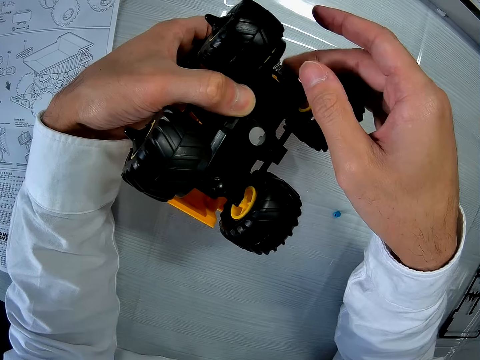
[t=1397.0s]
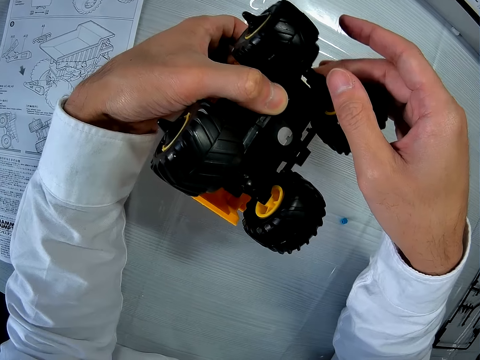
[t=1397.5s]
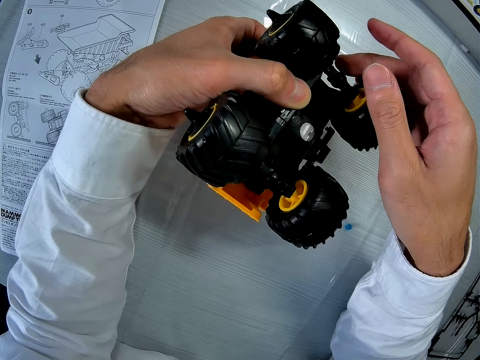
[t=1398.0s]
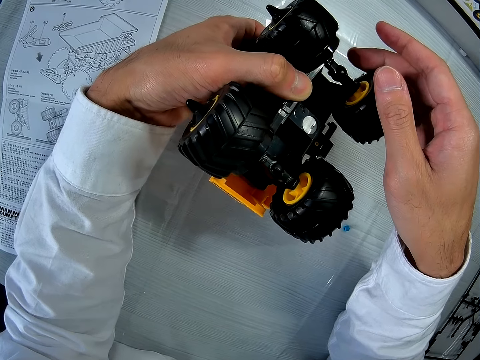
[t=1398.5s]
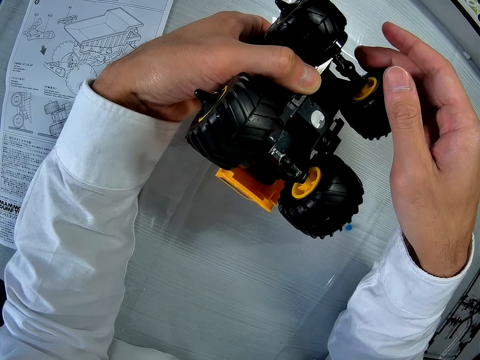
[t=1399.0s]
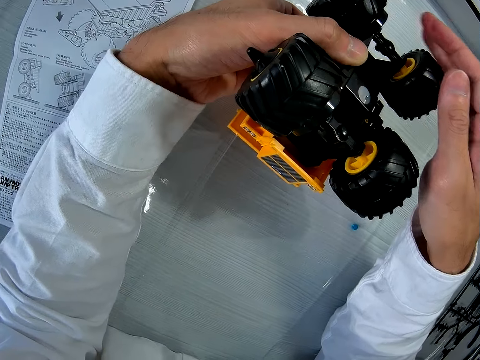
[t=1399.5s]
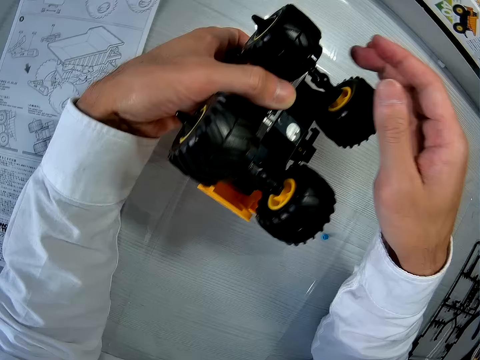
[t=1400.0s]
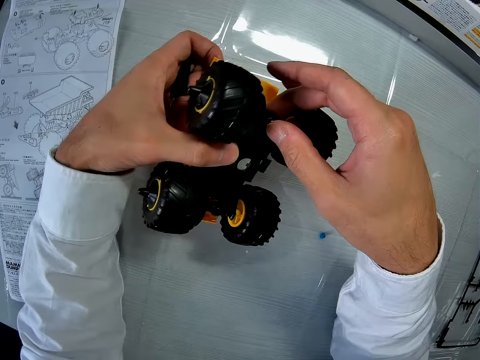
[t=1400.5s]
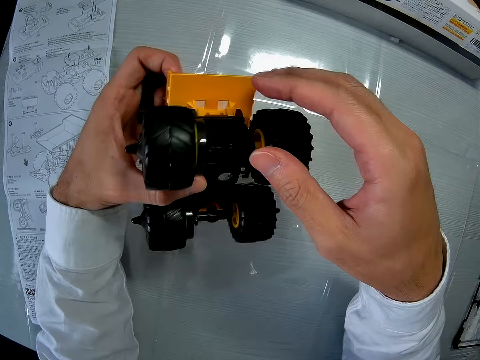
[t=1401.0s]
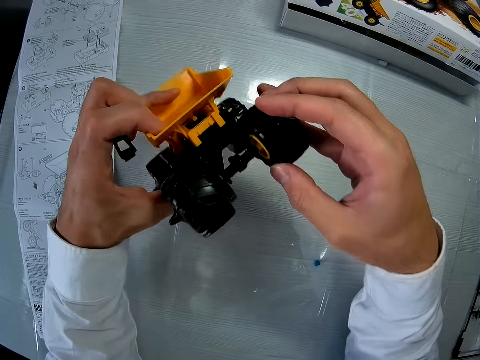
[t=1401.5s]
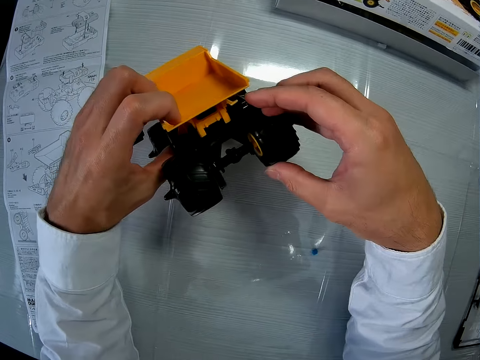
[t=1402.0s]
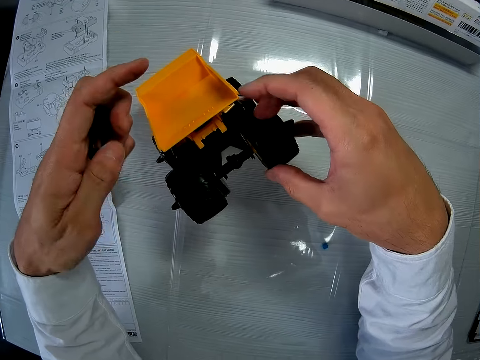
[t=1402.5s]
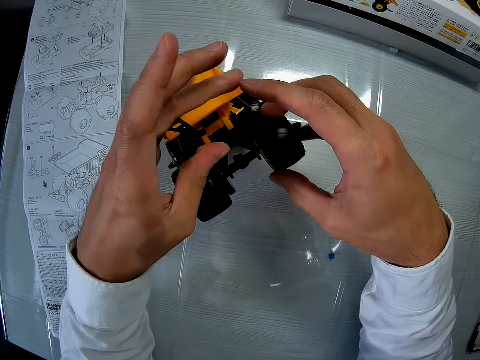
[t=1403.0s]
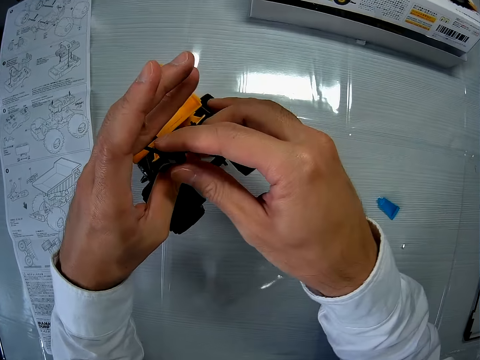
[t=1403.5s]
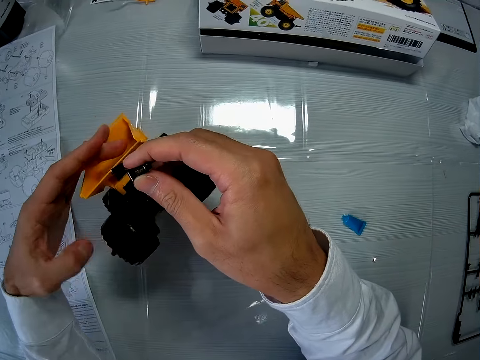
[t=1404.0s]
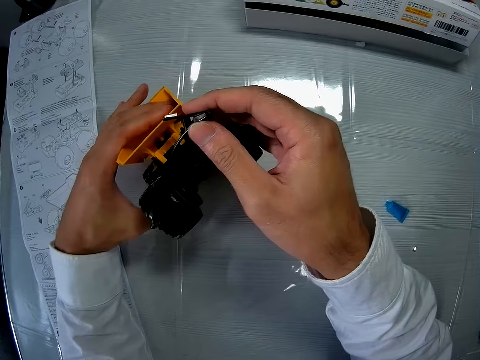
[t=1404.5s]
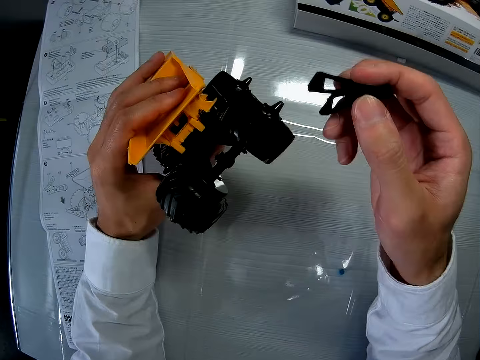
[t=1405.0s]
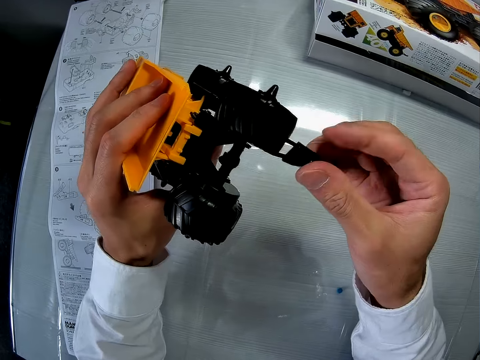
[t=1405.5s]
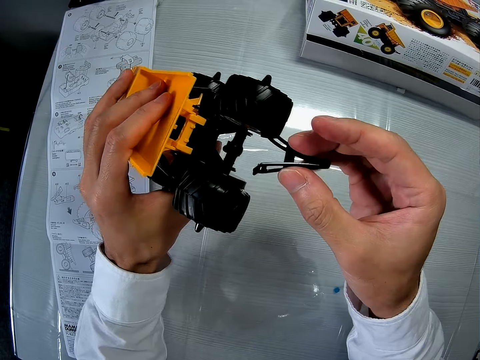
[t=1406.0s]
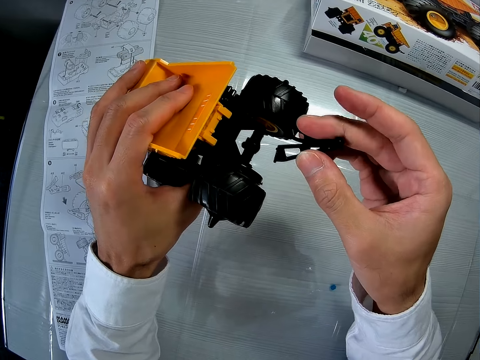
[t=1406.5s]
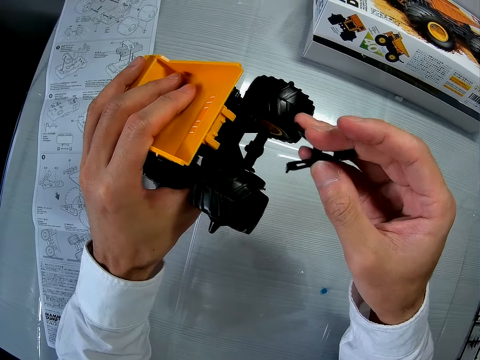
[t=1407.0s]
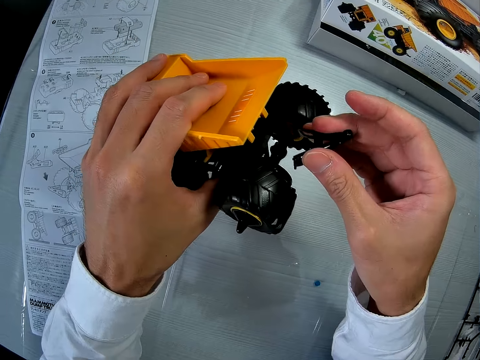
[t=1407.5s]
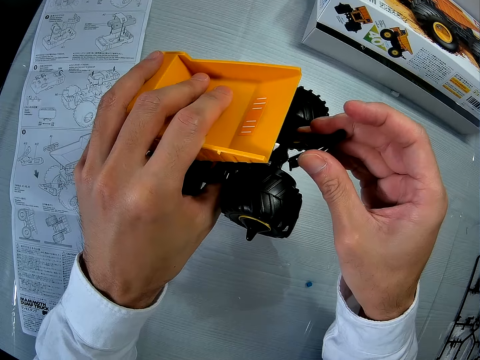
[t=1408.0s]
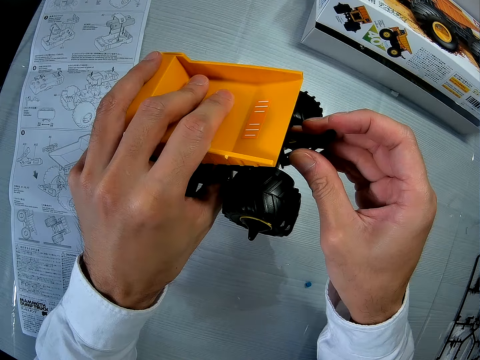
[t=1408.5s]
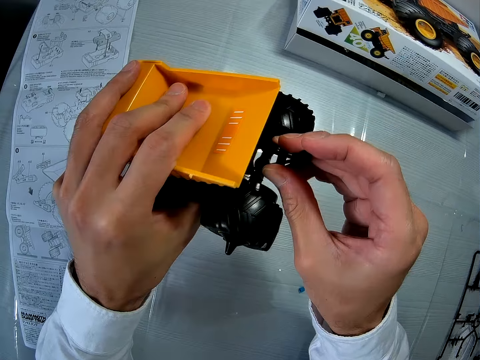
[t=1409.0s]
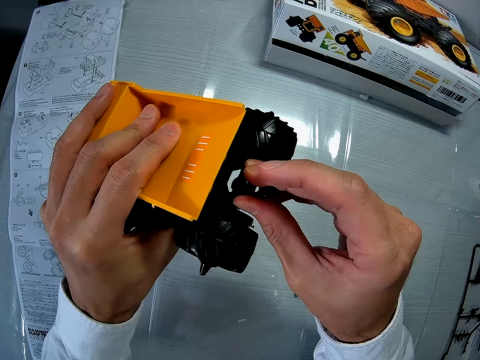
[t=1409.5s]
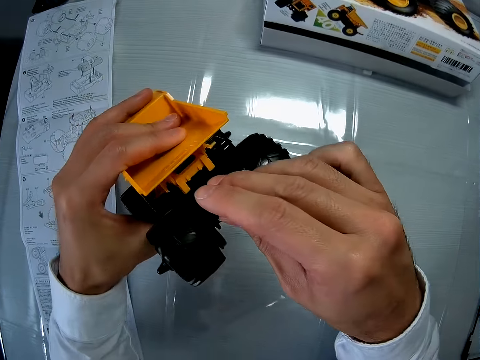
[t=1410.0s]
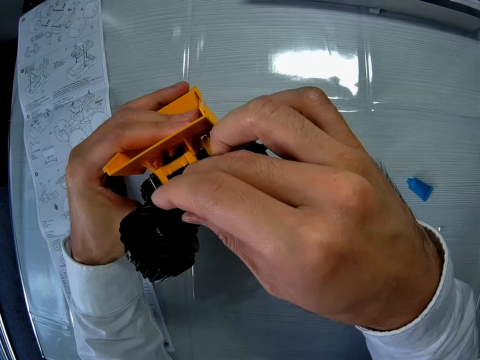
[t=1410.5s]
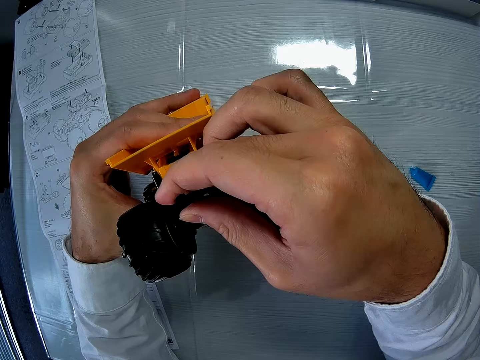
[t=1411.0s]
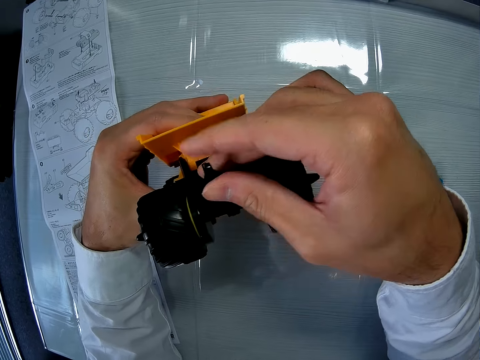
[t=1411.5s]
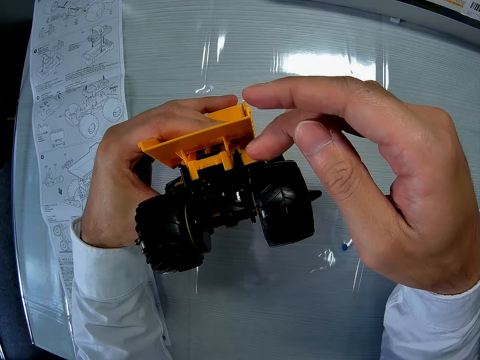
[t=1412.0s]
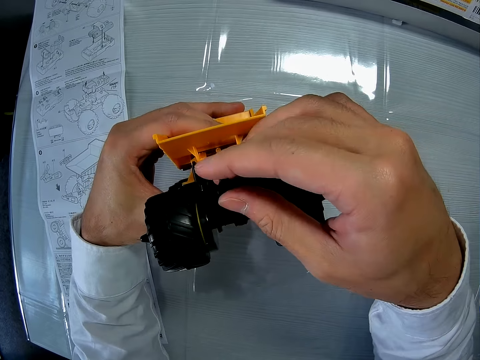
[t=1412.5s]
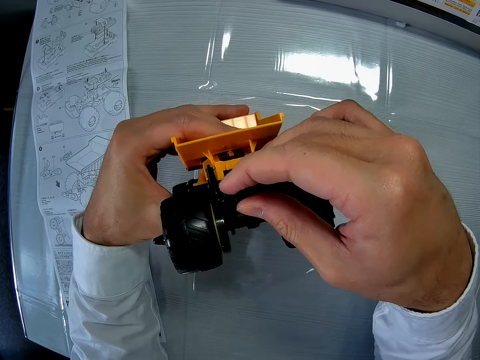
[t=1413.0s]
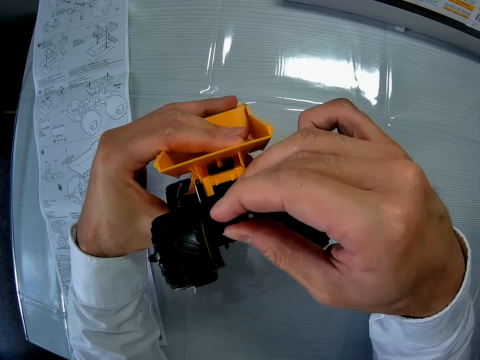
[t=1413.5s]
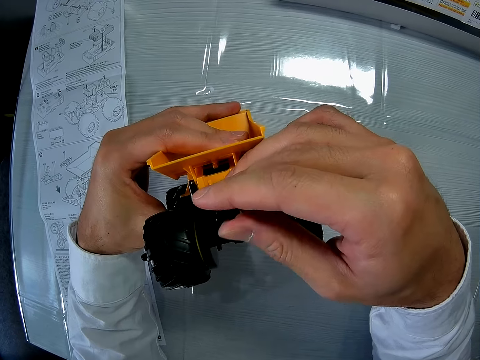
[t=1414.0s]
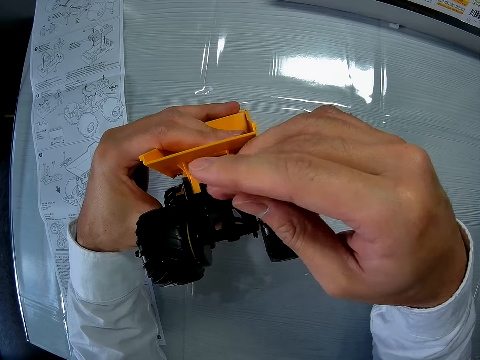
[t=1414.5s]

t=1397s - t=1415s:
The camera wearer looks at the mammoth dump truck. He drops the toy car on the table. He passes a piece from his left hand to his right hand. He picks up the toy car from the table with his left hand. He fixes the piece in his right hand to the toy car. He looks at the mammoth dump truck. He fixes the mammoth dump truck.

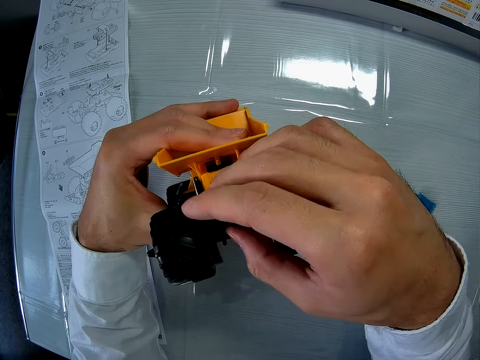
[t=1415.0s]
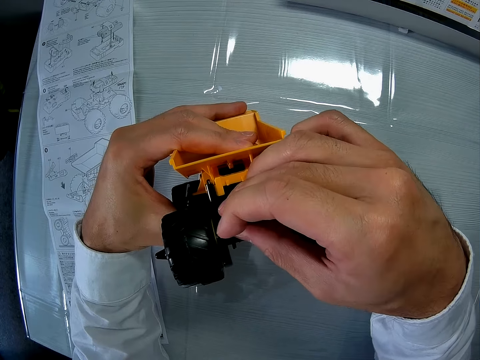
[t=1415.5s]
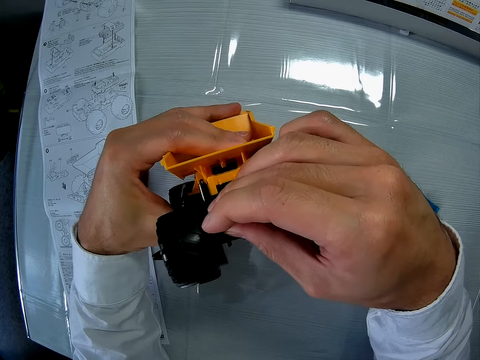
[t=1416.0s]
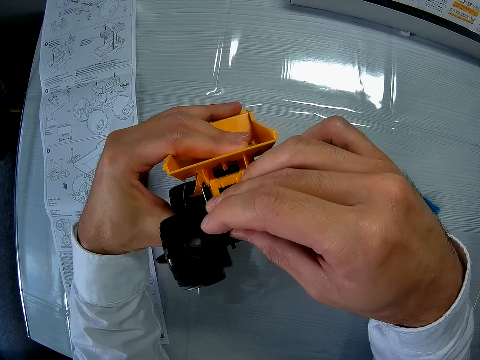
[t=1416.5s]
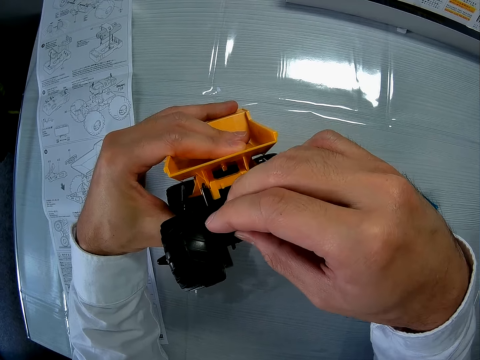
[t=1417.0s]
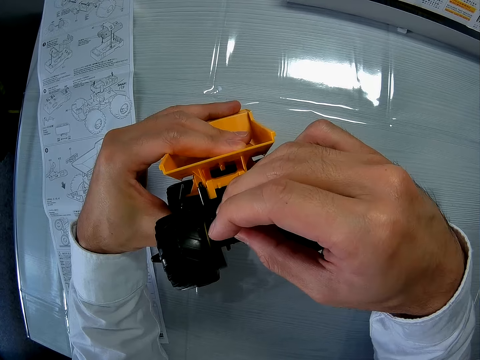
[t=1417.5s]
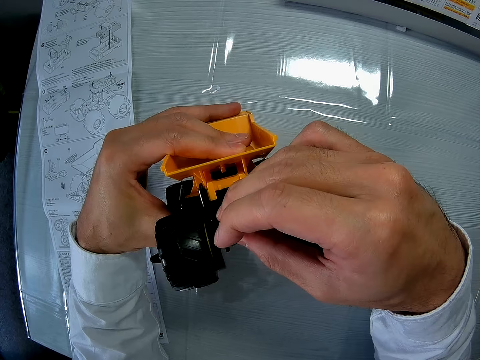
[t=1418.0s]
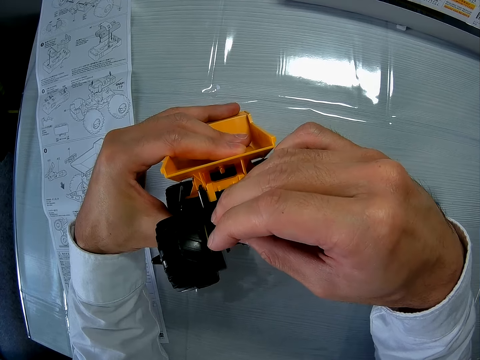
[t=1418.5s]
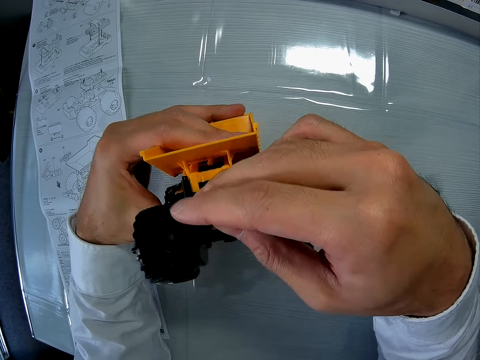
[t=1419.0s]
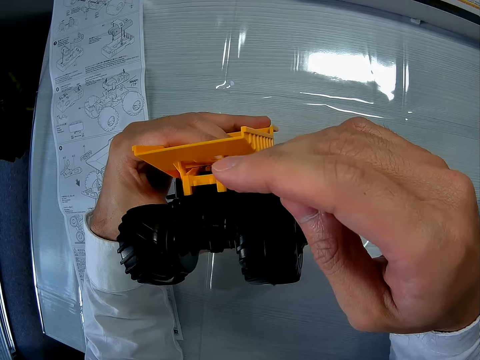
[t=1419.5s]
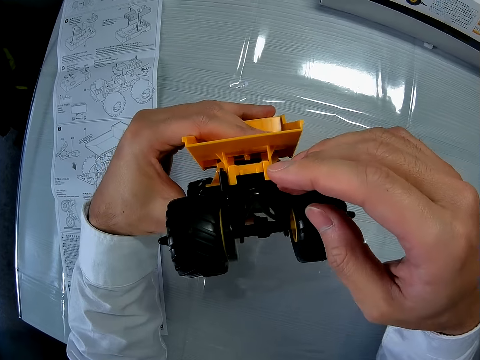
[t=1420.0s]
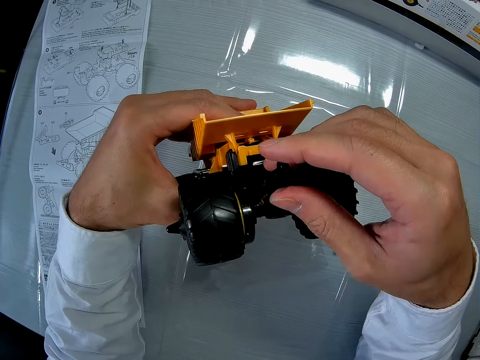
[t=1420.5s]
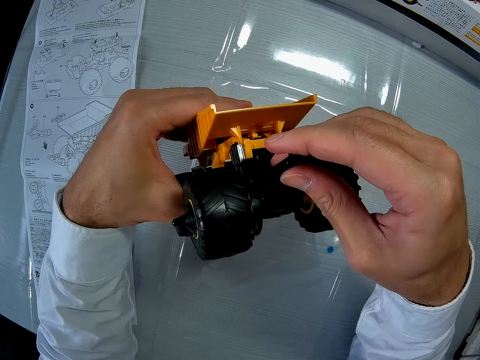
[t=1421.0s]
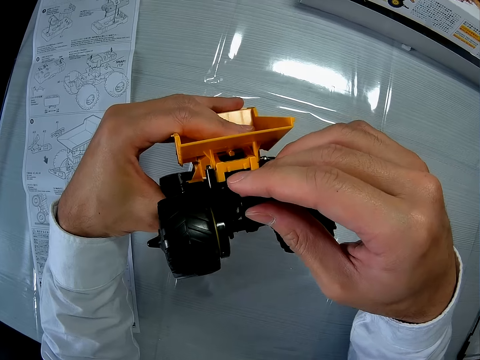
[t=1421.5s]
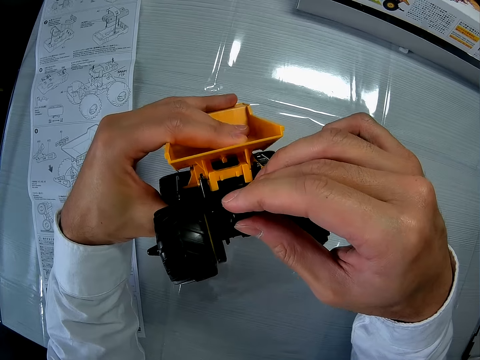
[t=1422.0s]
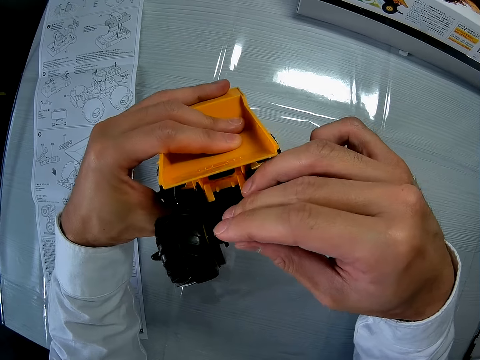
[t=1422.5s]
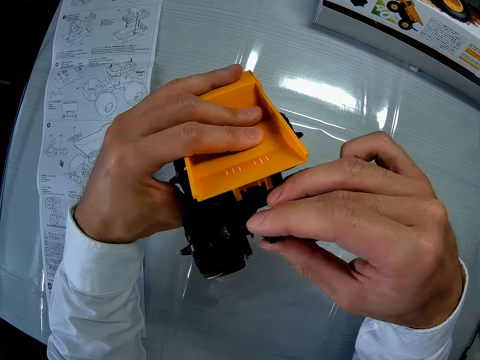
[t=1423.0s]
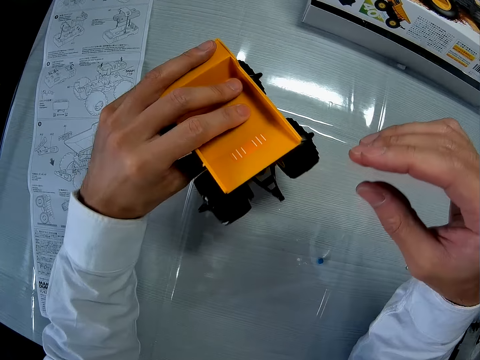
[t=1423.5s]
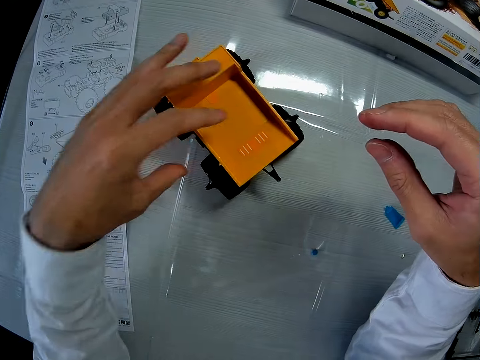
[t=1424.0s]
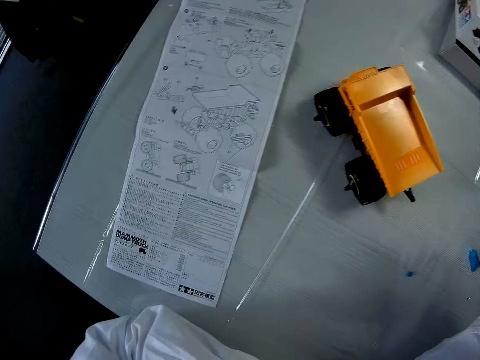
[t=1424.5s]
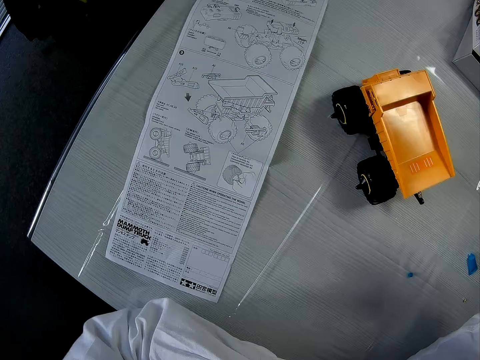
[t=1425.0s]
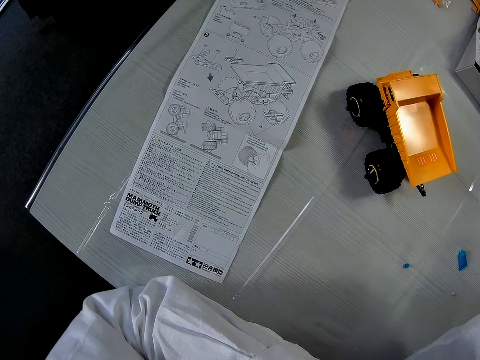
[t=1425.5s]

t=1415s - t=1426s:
The camera wearer looks at the mammoth dump truck. He fixes the mammoth dump truck. He drops the toy car in his left hand on the table.
